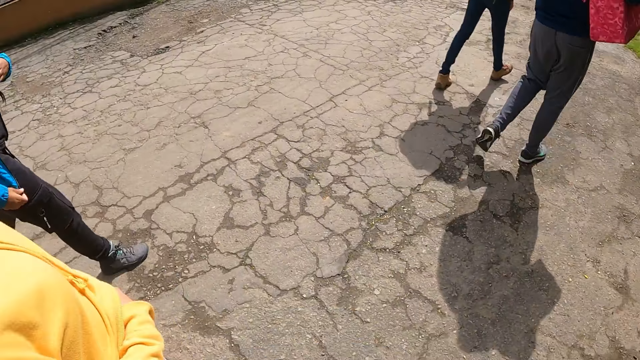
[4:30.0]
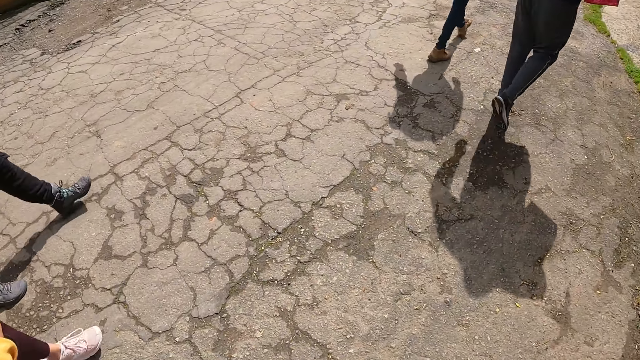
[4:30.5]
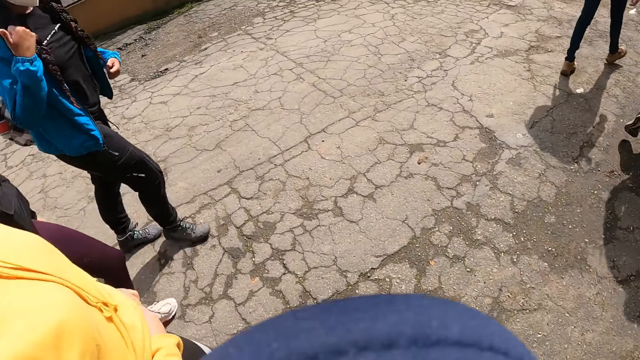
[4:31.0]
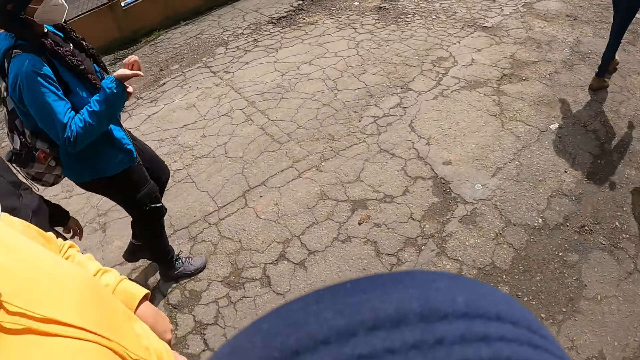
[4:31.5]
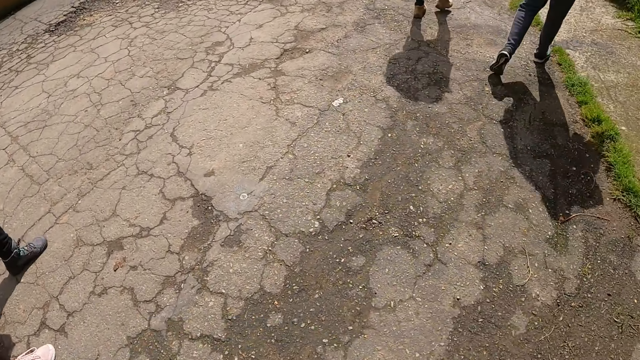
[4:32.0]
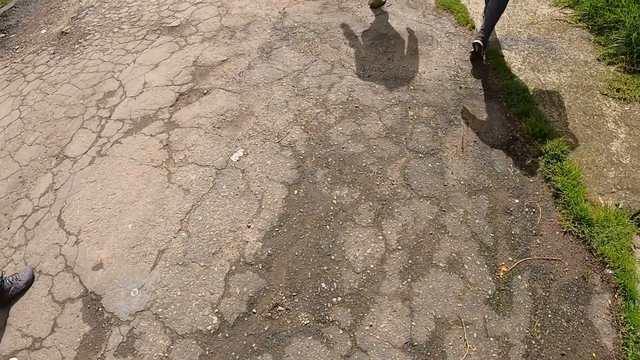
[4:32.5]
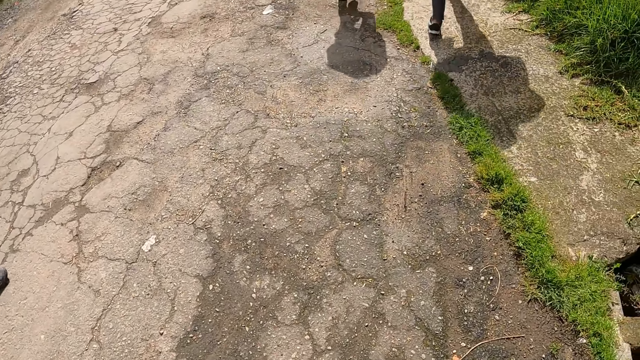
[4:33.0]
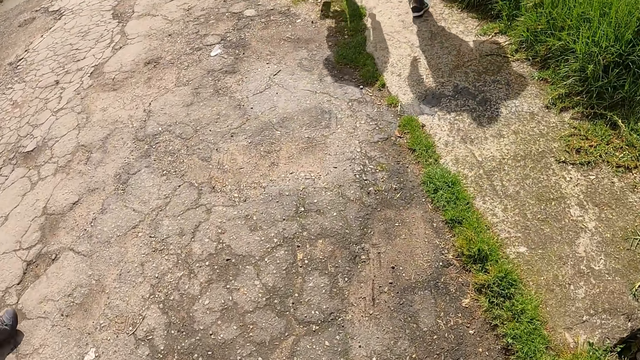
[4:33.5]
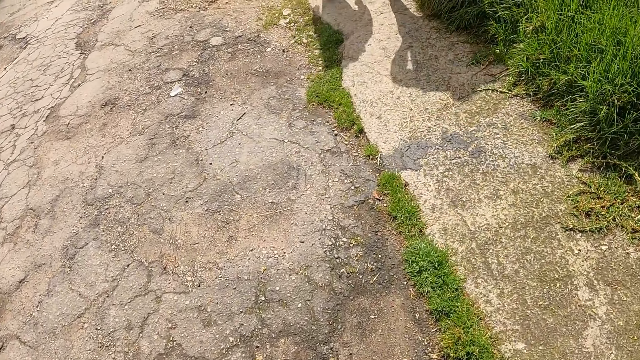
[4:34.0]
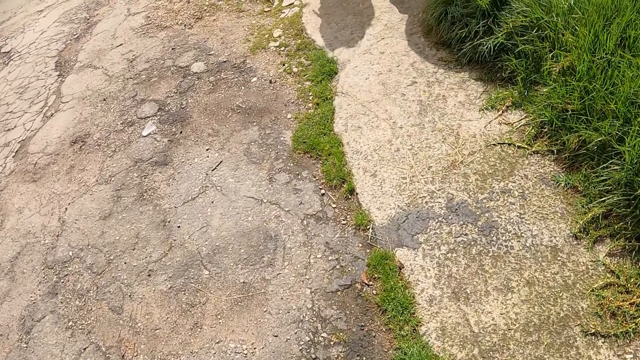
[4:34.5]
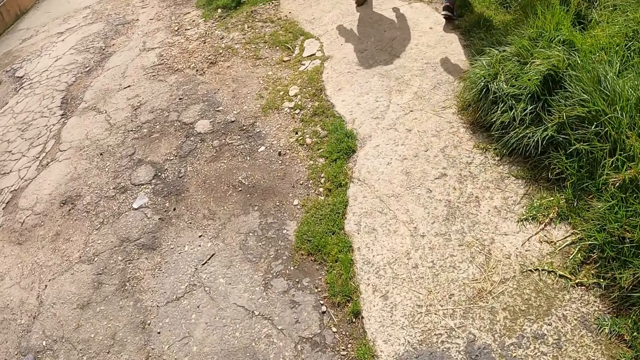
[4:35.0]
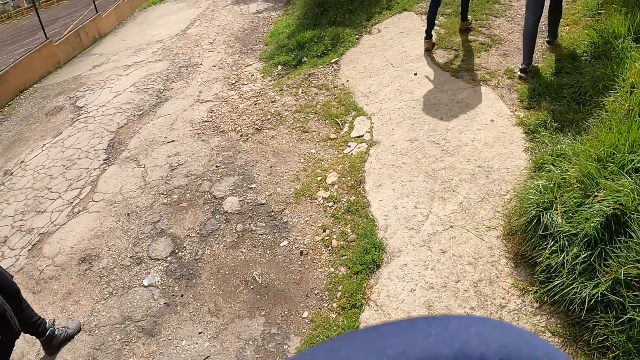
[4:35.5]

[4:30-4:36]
The camera wearer walks on the road.

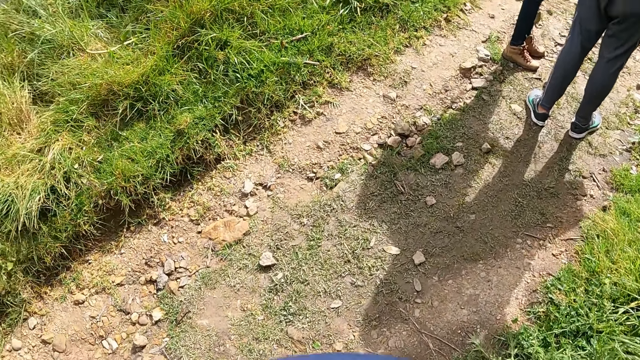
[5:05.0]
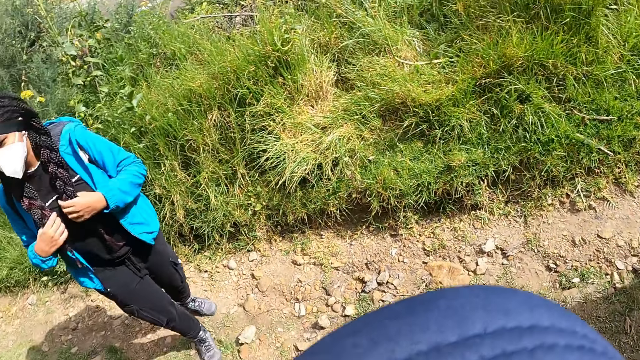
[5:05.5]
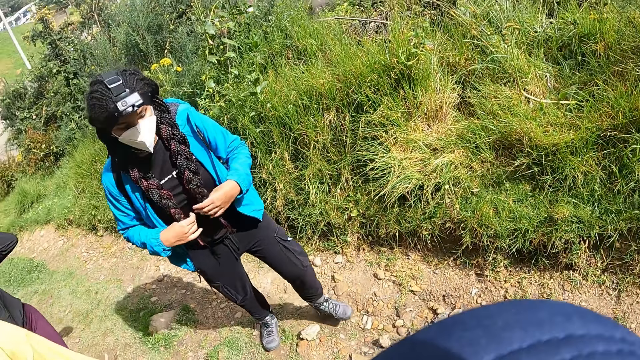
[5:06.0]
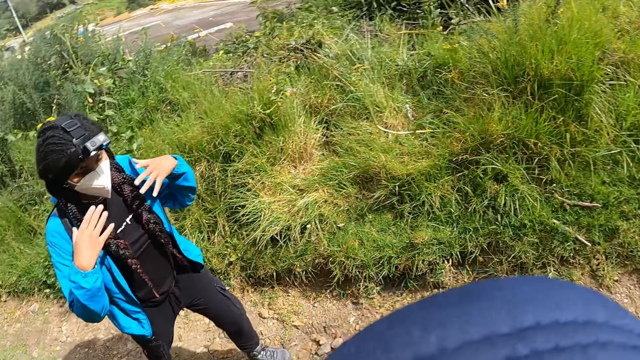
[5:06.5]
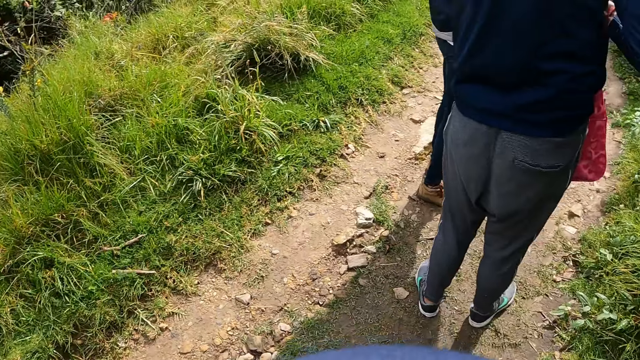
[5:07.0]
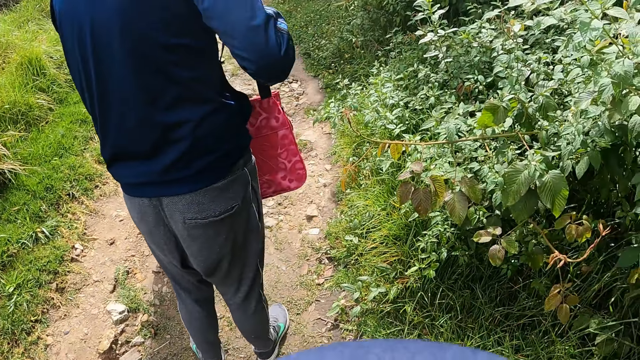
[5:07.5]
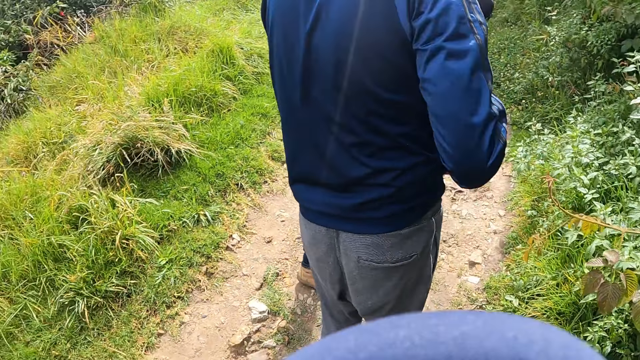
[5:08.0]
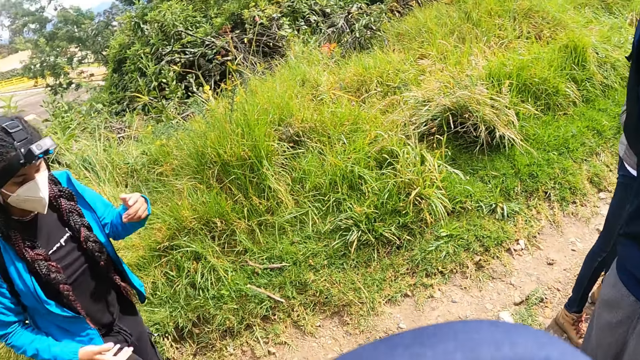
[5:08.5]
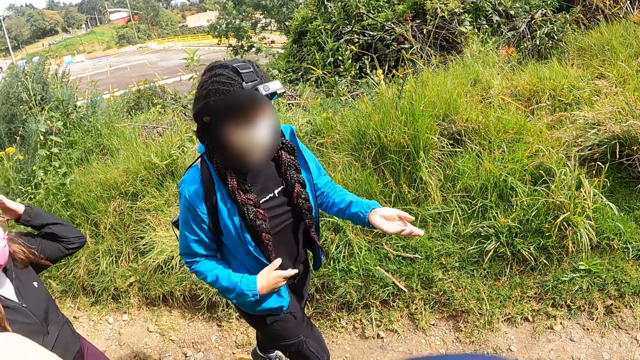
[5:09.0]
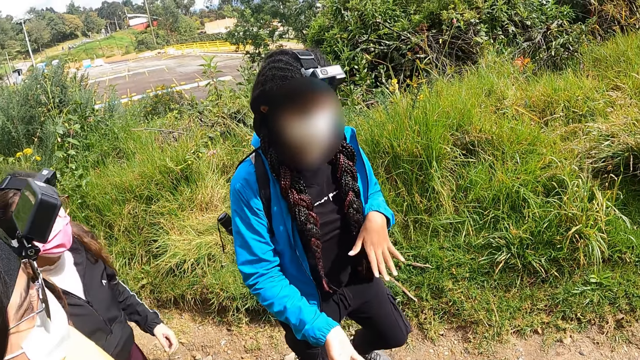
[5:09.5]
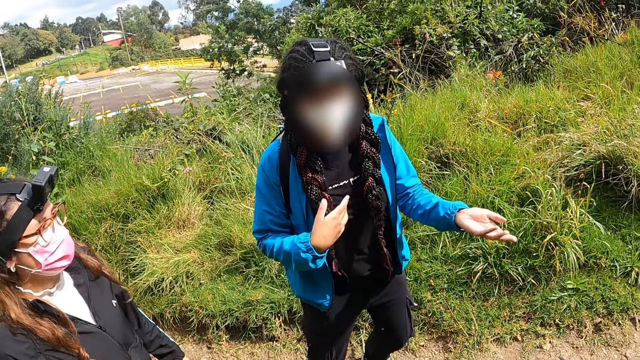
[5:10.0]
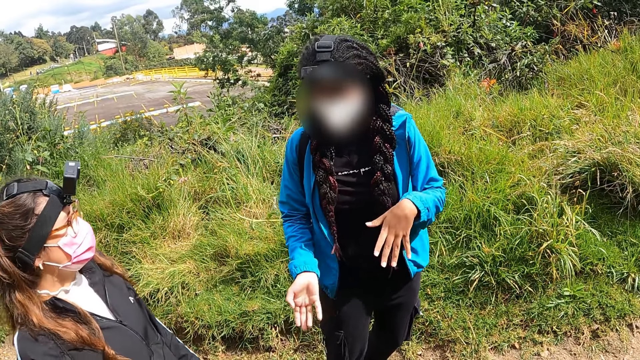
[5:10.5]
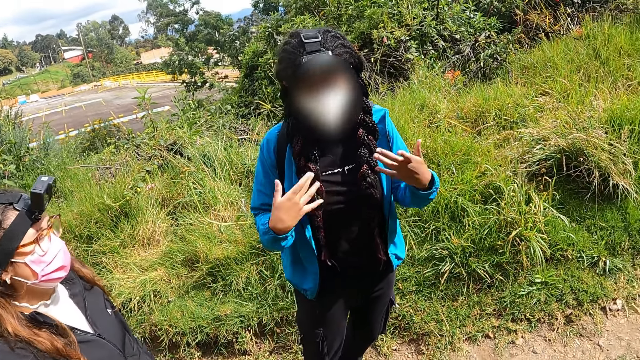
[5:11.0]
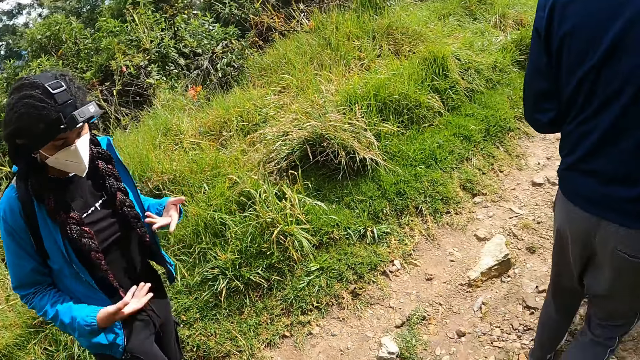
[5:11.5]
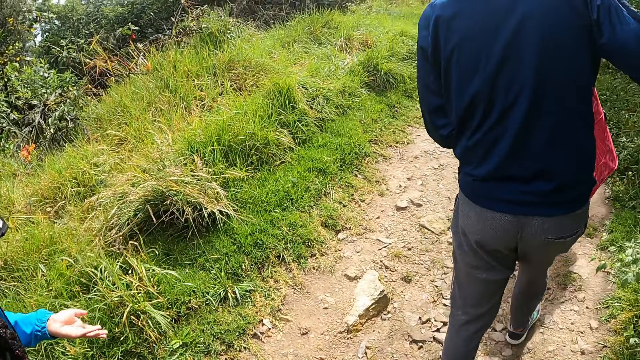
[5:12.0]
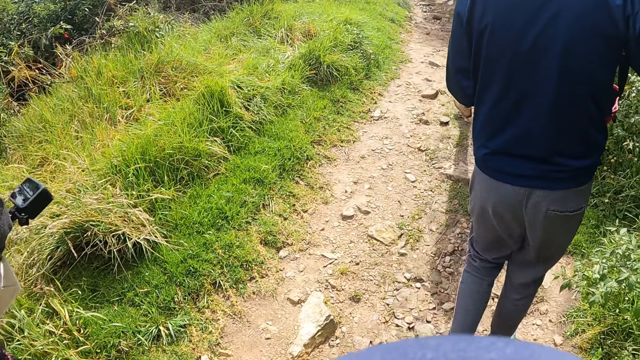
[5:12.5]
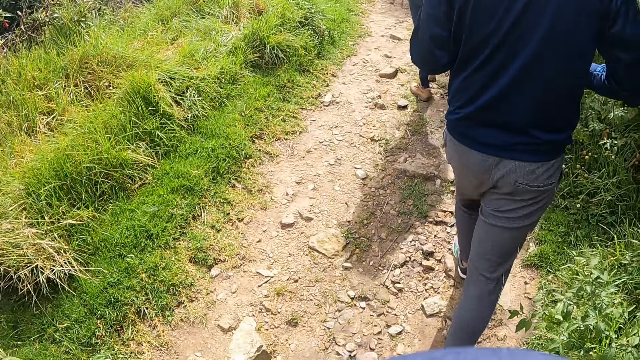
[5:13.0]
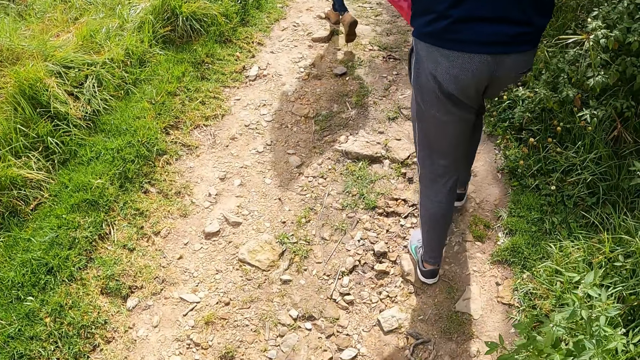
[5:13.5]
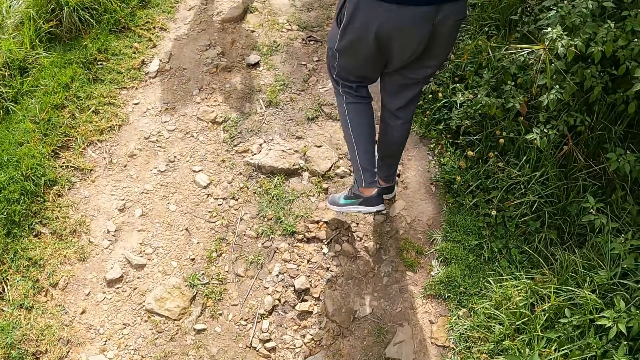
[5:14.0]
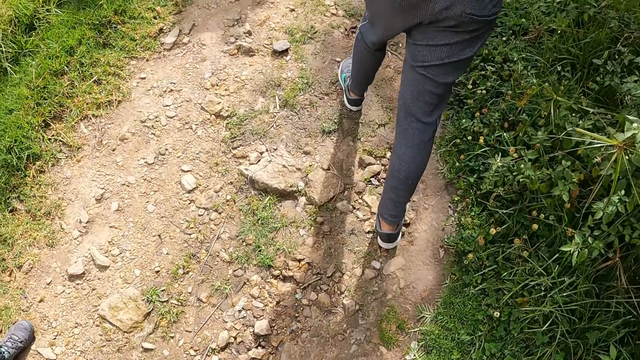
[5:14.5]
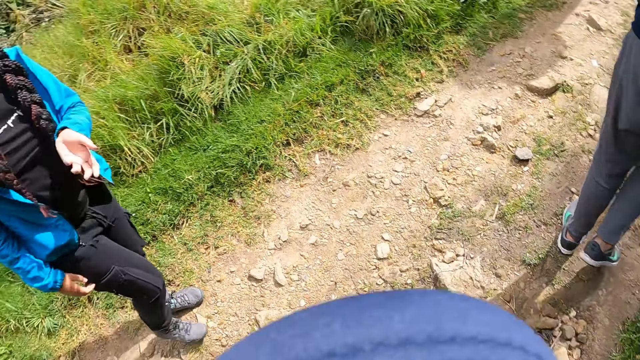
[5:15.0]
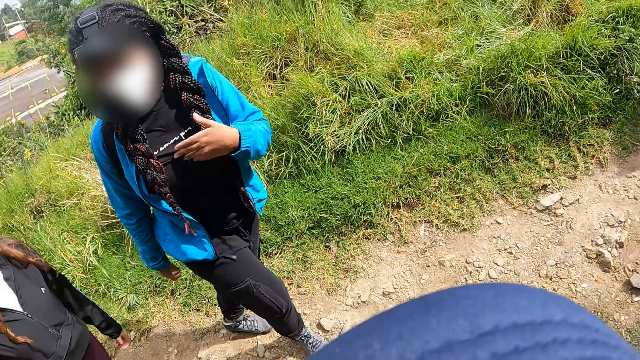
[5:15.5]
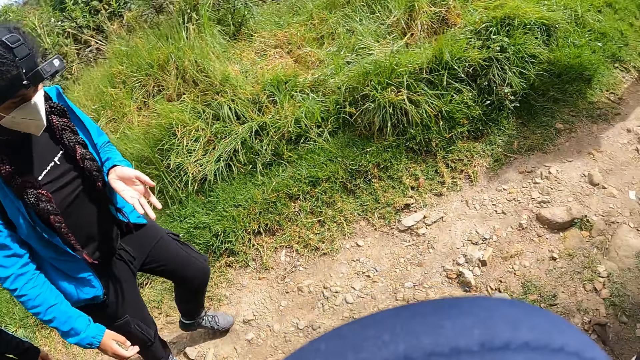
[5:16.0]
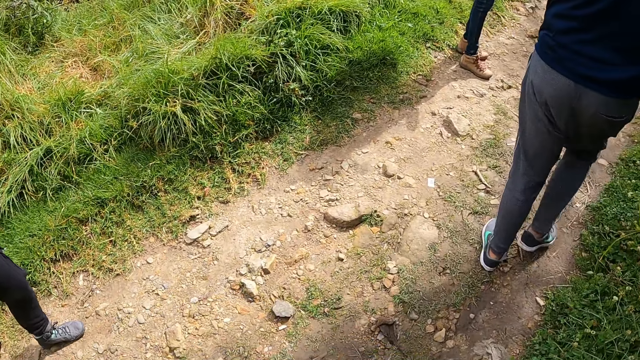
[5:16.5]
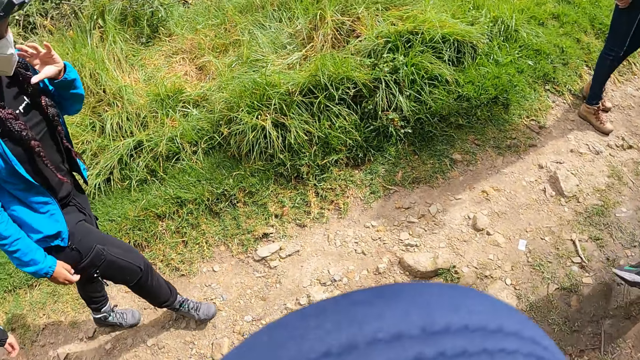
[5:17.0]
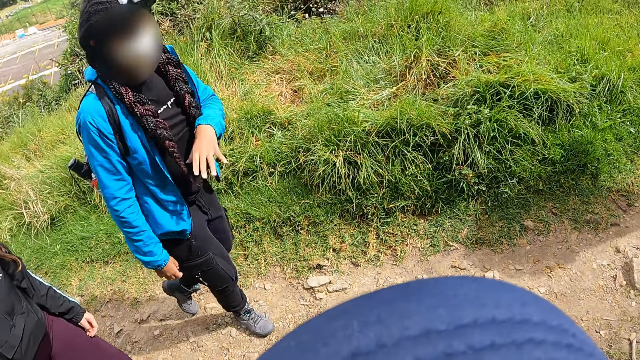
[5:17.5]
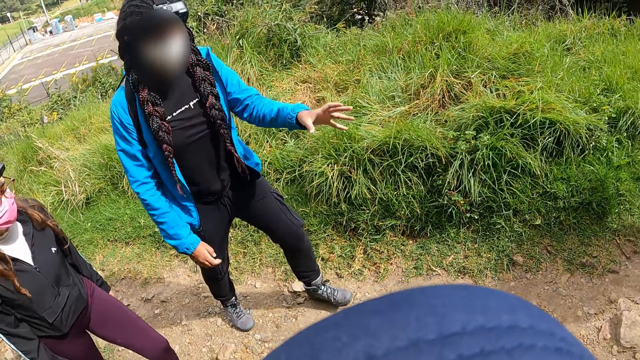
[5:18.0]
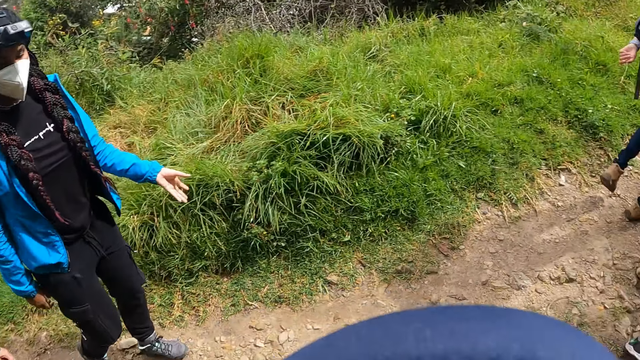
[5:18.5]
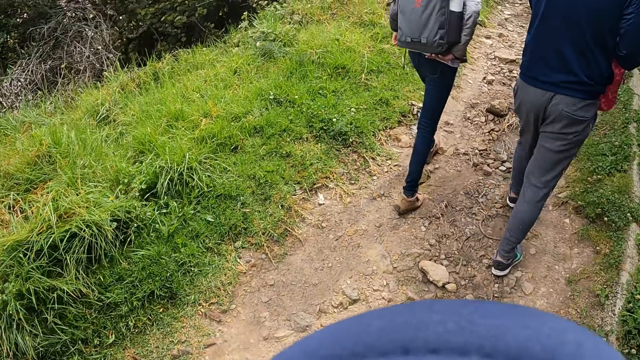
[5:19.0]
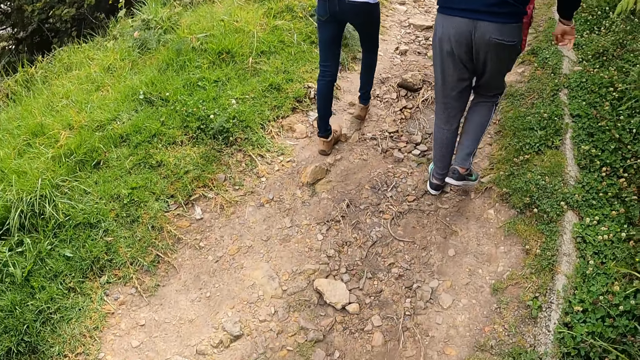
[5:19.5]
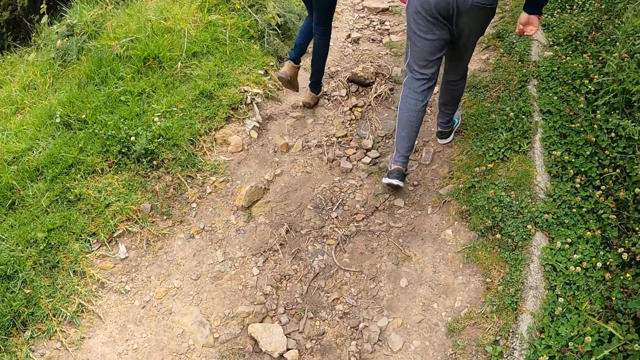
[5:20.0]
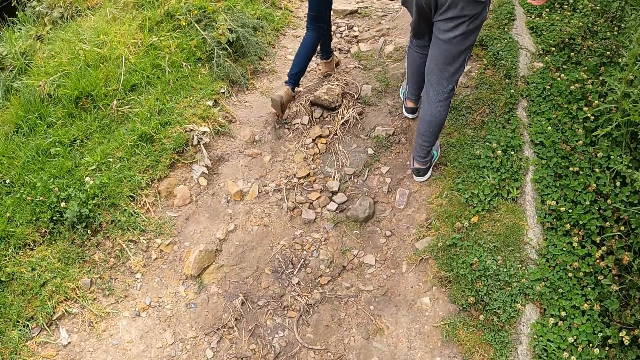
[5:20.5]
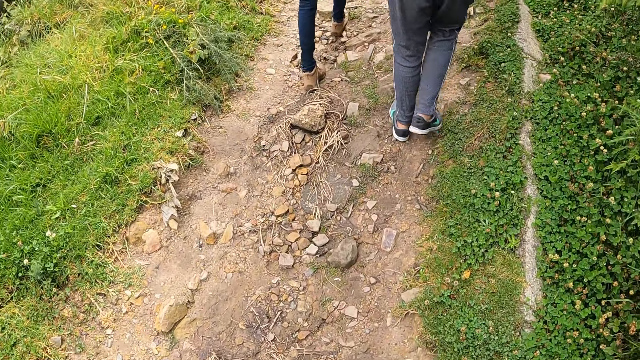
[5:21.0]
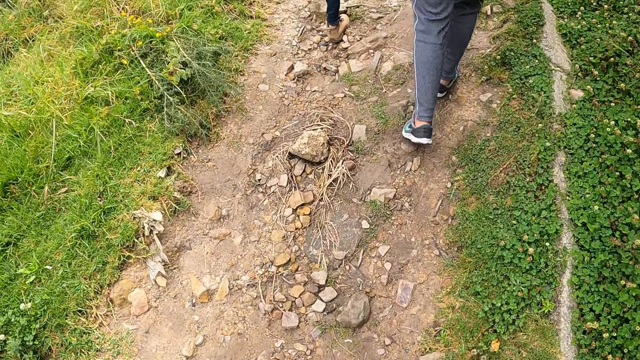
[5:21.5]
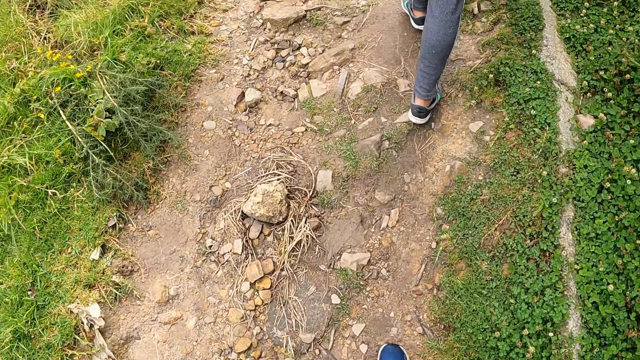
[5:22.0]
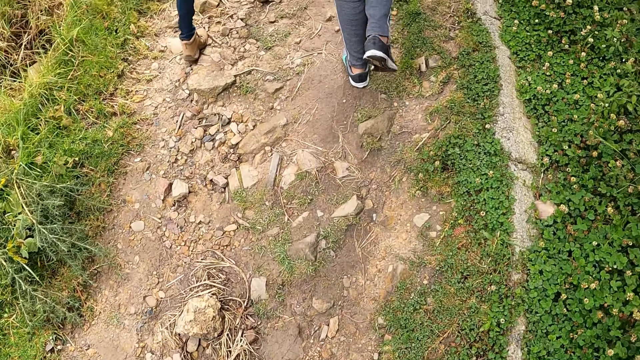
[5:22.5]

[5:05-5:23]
The camera wearer looks at a woman. They stop to walk. They continue to walk. They look at the woman. They look forward.
